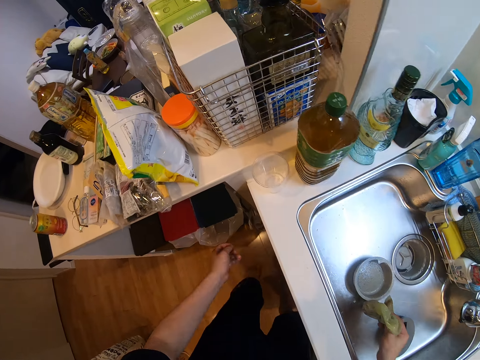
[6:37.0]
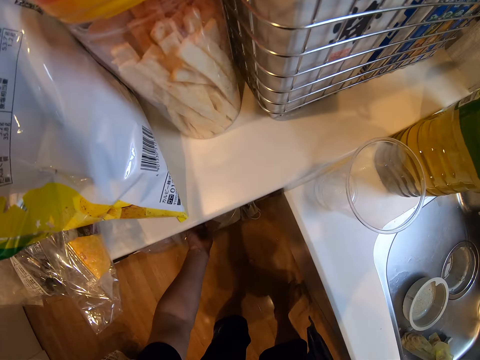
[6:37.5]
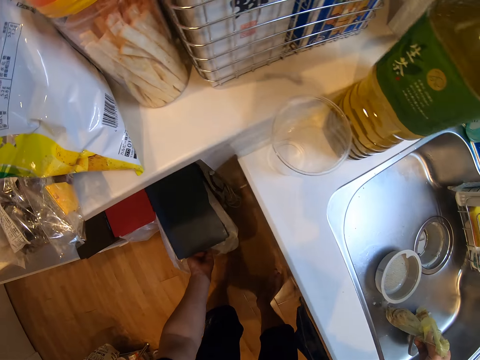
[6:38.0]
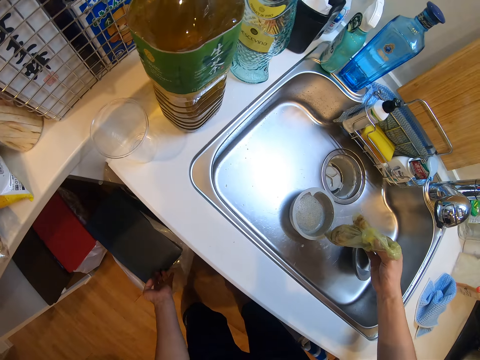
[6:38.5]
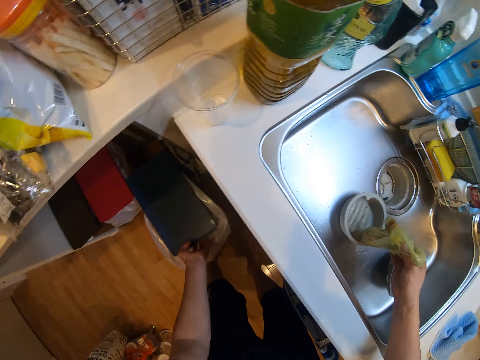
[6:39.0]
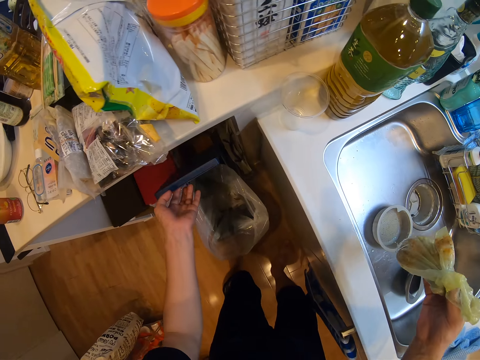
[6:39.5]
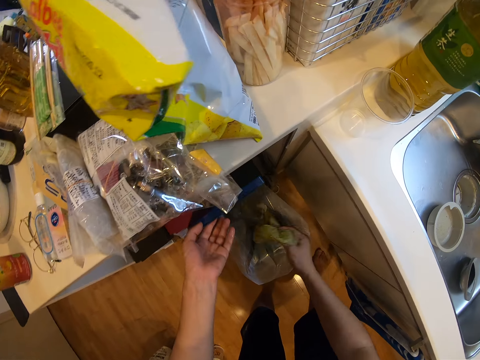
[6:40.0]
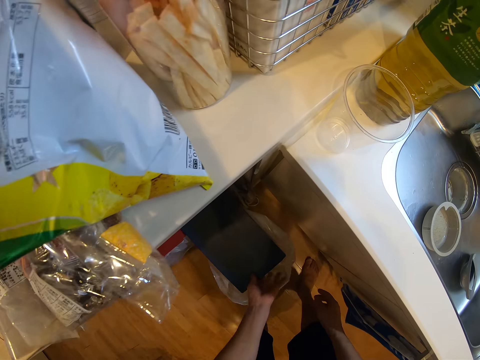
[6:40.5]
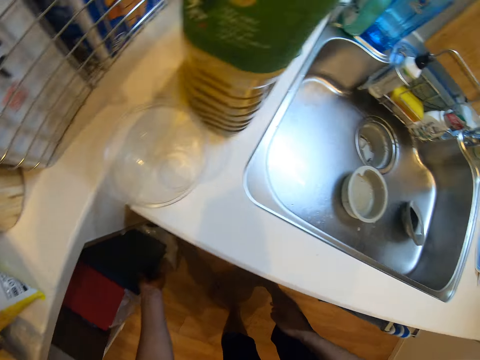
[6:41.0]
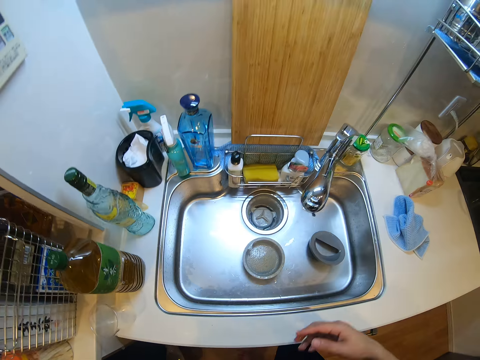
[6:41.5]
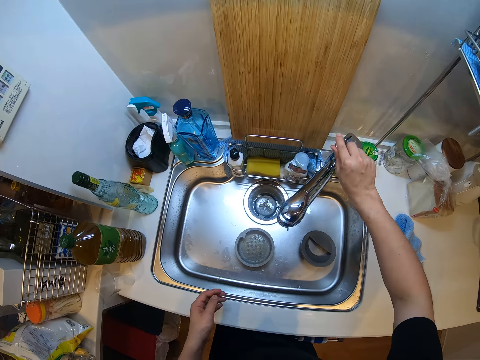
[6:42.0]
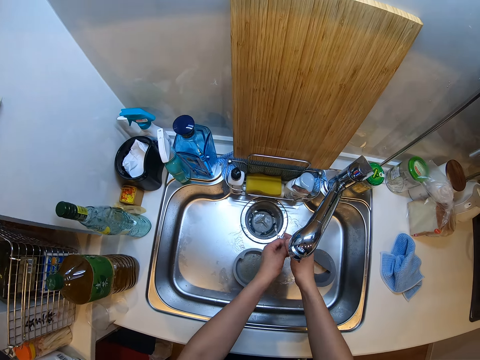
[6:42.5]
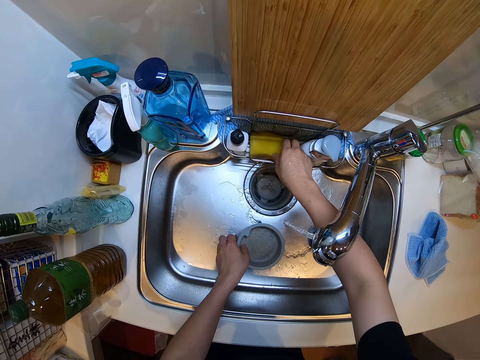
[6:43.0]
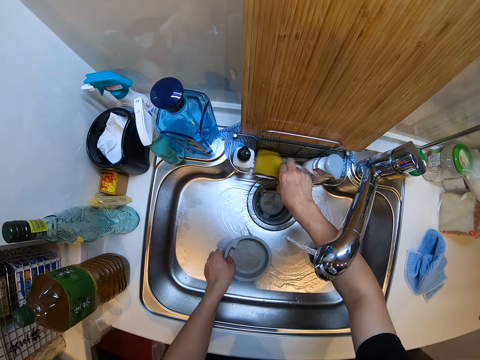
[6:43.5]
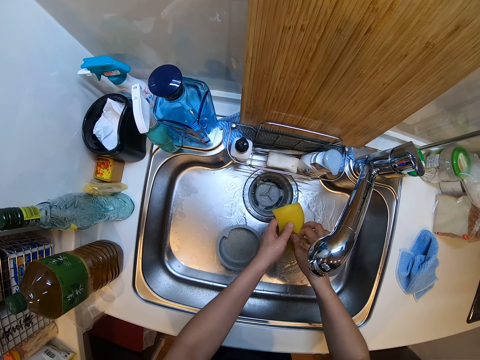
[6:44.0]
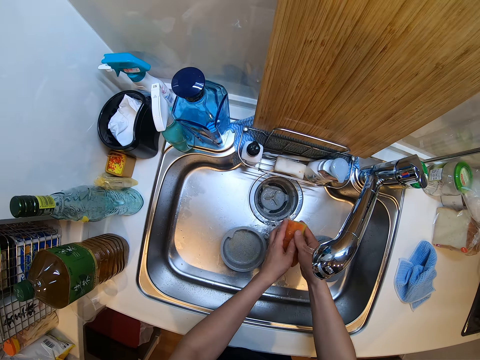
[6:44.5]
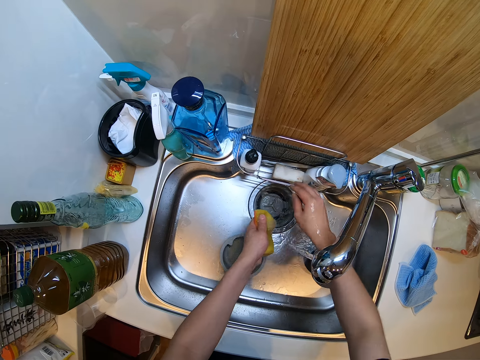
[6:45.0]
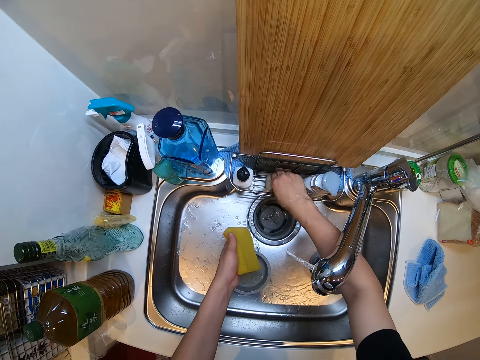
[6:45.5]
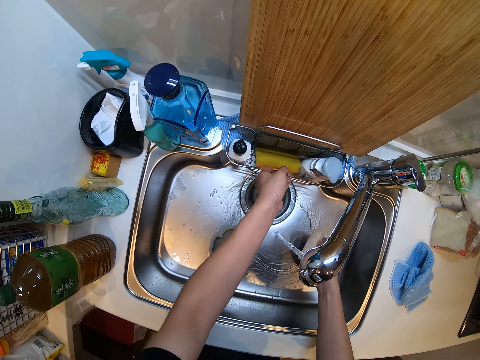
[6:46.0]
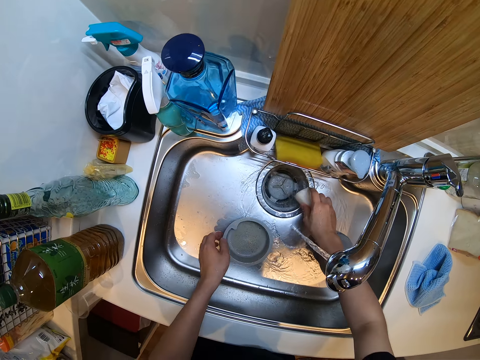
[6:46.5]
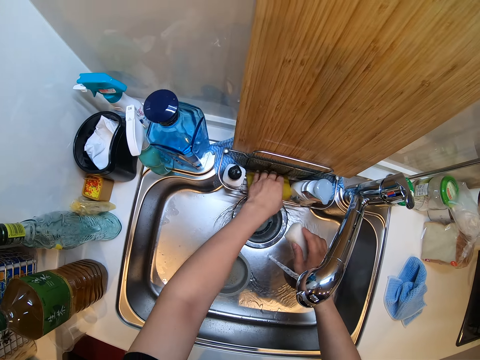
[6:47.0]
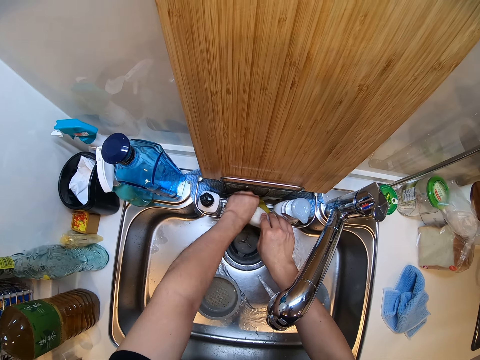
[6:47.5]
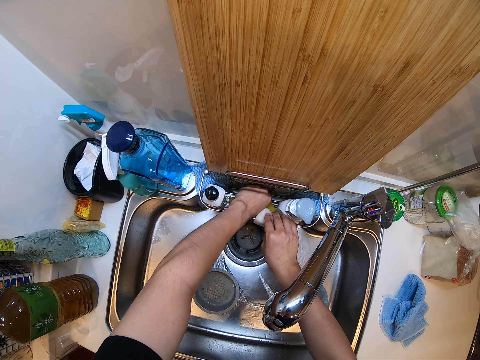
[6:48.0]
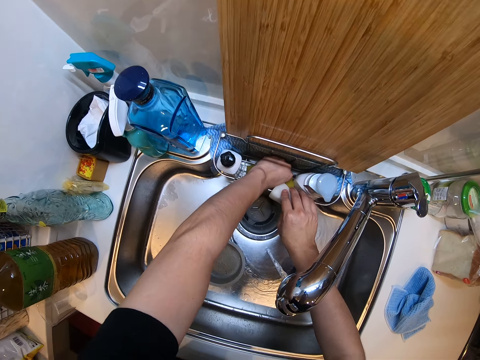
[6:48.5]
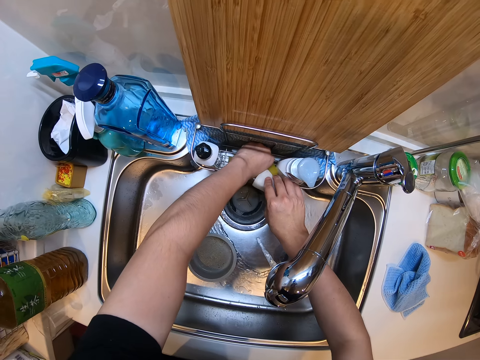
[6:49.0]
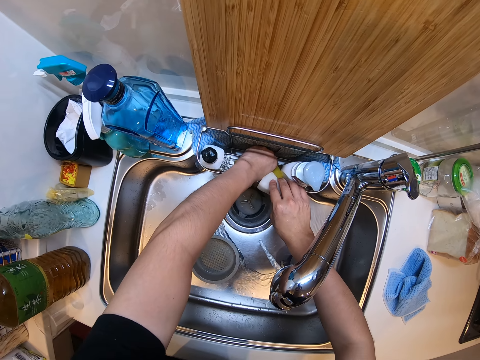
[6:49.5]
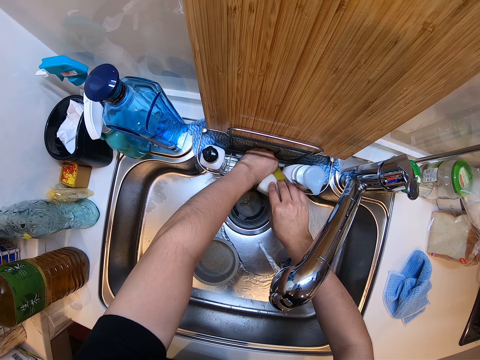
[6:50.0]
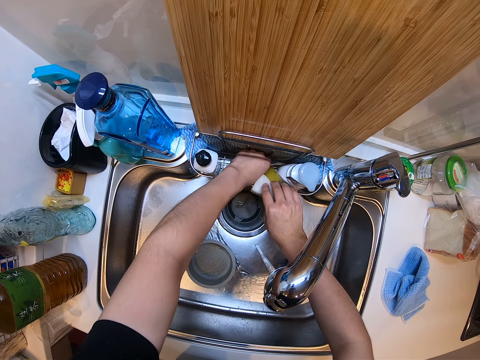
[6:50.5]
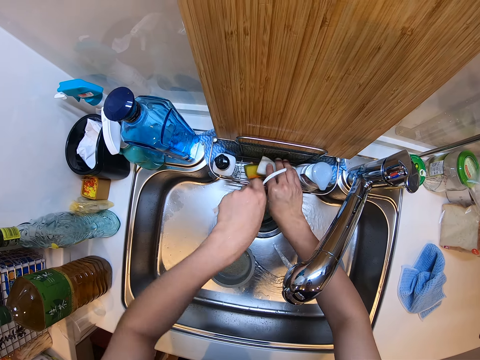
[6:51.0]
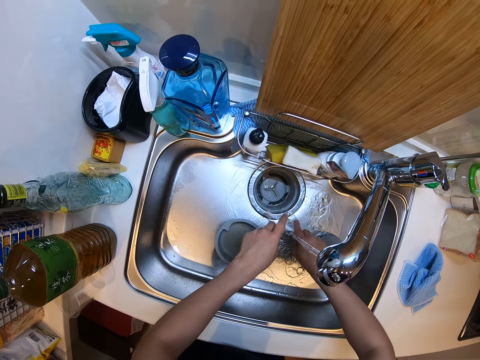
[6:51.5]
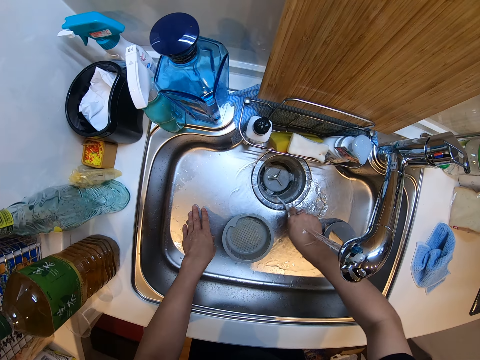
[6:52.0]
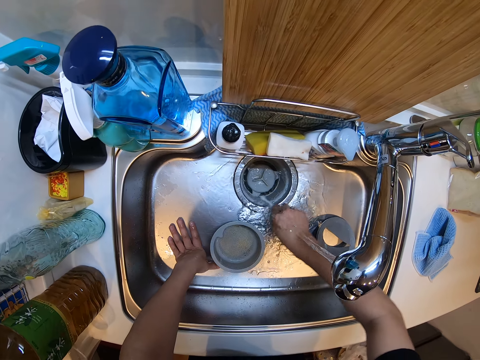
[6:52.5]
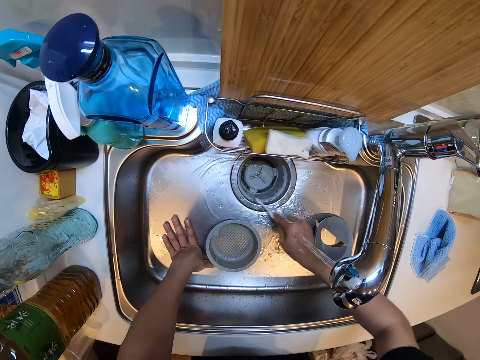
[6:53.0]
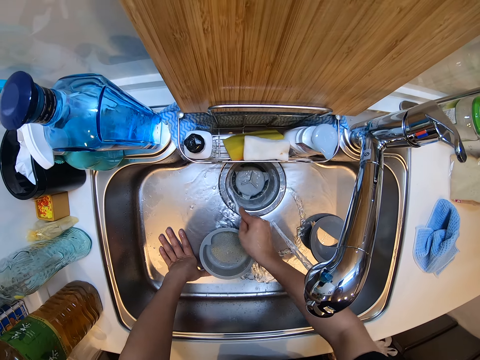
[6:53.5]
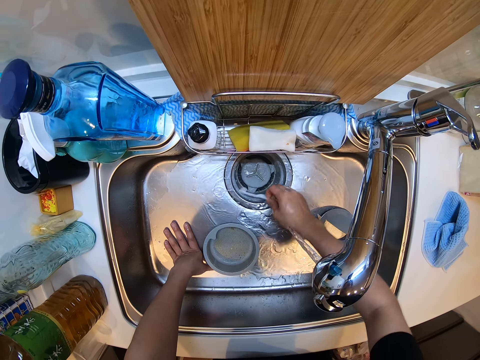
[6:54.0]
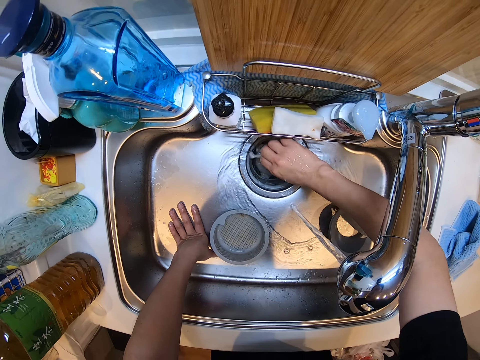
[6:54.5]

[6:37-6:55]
The camera wearer drags the waste bin or trash can from under the slab with her left hand. She opens the trash can. She drops the waste from the sink plug filter drain in the waste bin. She closes the trash can and pushes the trash can. She opens the kitchen tap. She washes her hands in the sink. She picks up the sponge from the sponge caddy beside the sink. She washes her hand with the sponge. She rinses the sponge. She picks up a soap or sponge beside the sink. She drops the sponge in the sponge caddy beside the sink. She cleans the kitchen sink. She picks up a brush from the kitchen sink. She places the sponge on the kitchen sink. She picks up a tiny plastic from the sponge caddy. She washes the sink plug filter drain with the tiny plastic.

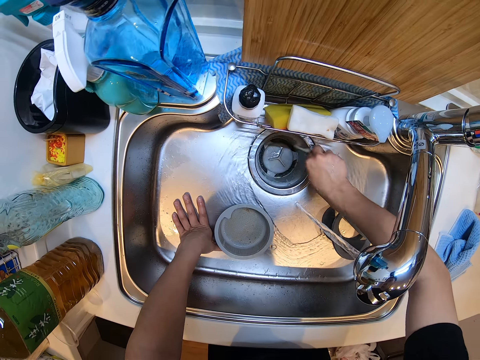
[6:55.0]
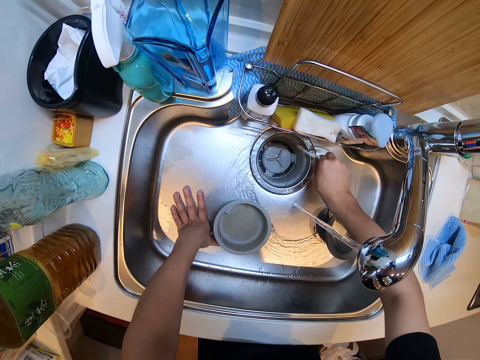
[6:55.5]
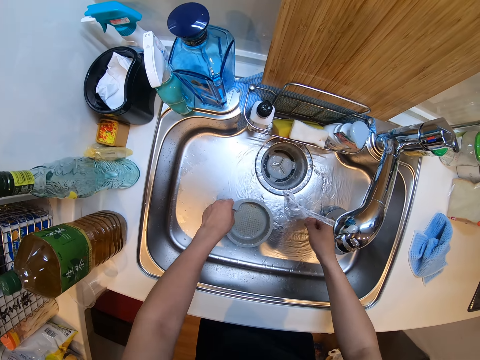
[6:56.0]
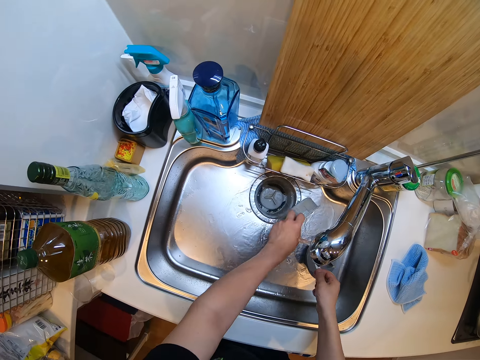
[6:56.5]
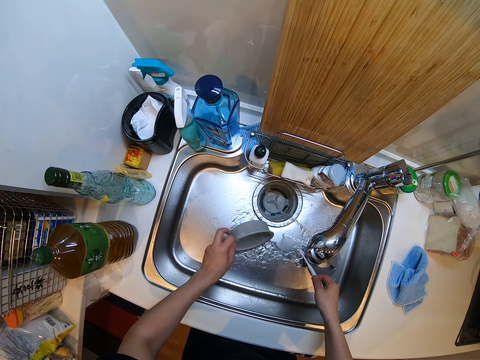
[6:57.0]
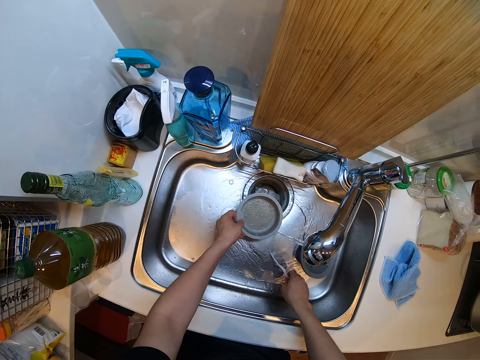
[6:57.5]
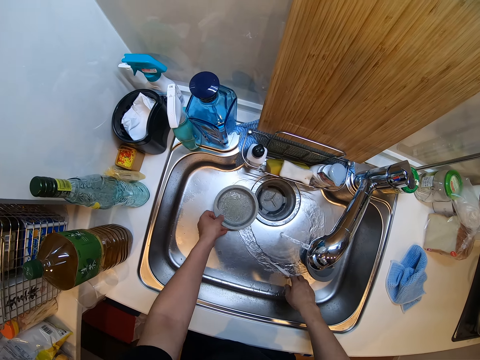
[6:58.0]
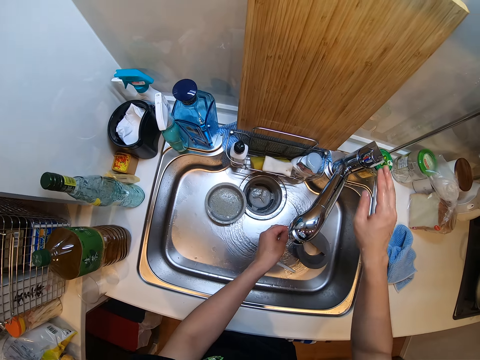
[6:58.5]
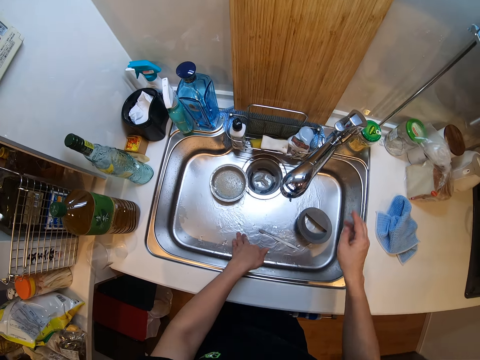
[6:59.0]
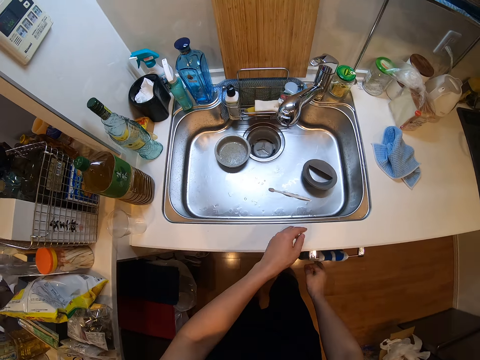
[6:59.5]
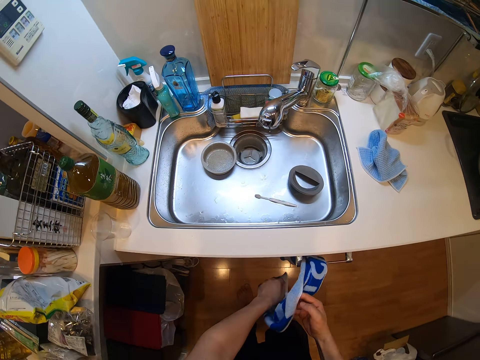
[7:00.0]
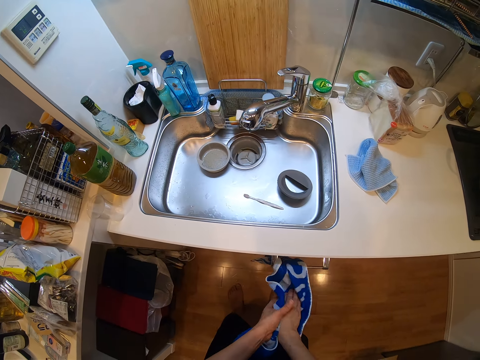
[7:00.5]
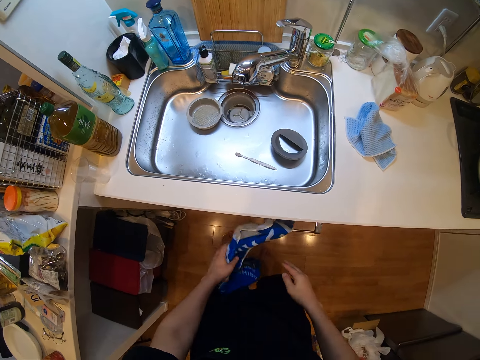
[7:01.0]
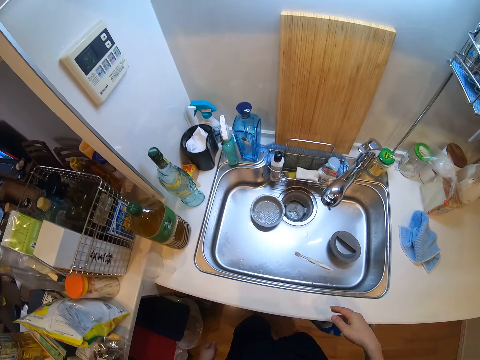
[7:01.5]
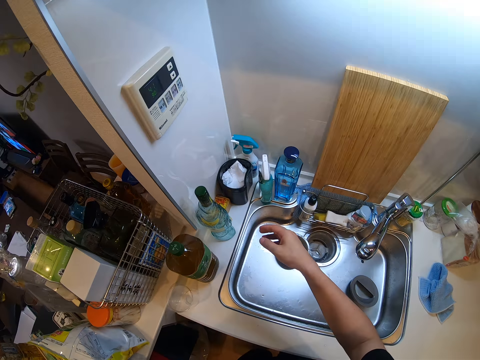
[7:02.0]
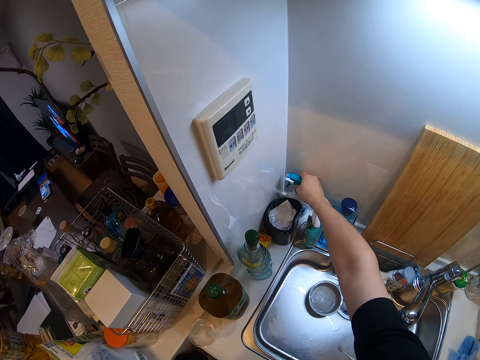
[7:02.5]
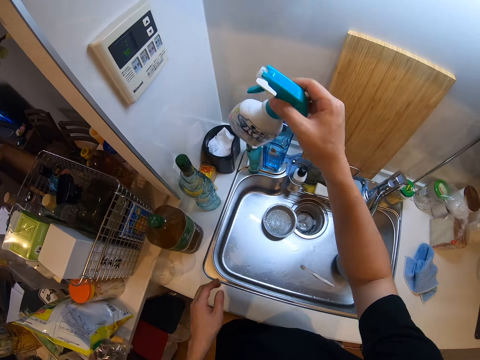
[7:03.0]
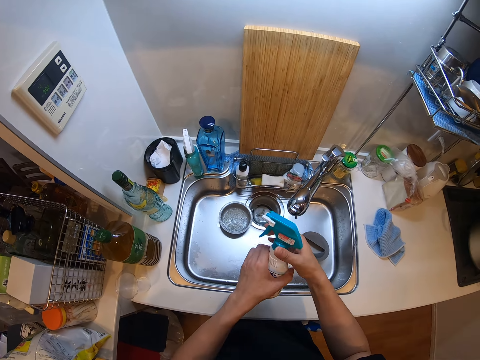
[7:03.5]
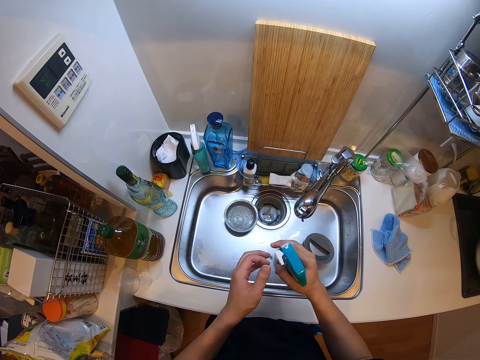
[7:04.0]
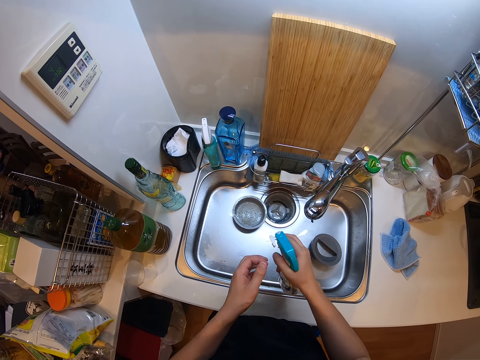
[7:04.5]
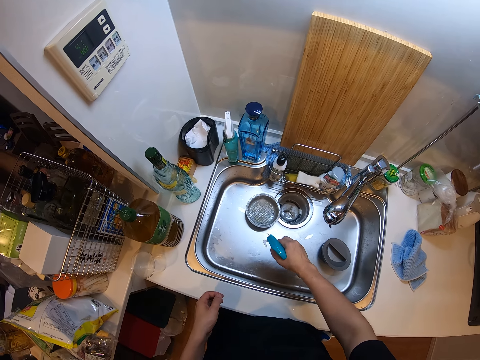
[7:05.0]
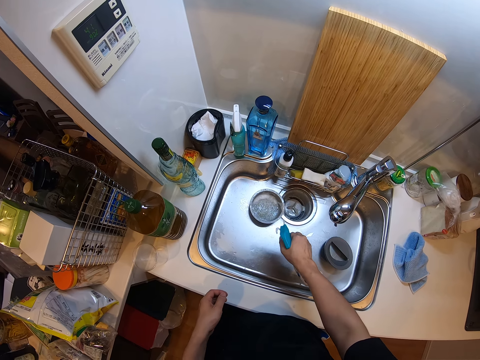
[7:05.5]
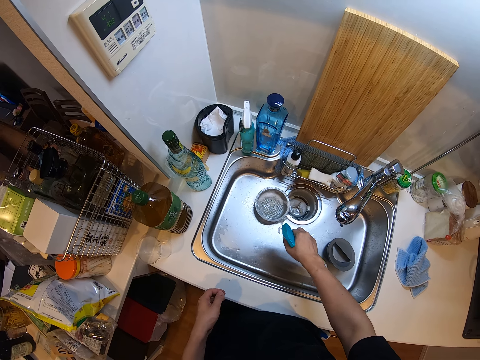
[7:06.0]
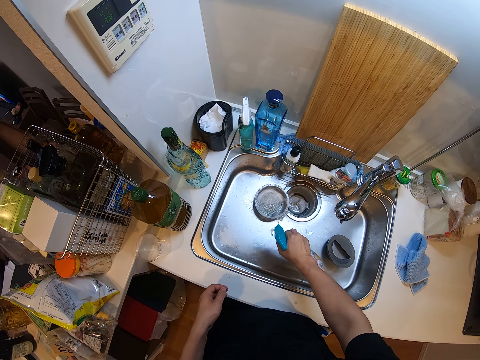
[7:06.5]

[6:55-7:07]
The camera wearer picks up a sink part from the sink. She washes the sieve in the sink. She places the kitchen sink sieve down. She closes the kitchen tap. She cleans her hand with a napkin close to the sink. She picks up a spray container or sprayer from the slab. She inspects the sprayer. She sprays the sink with the spray container.
